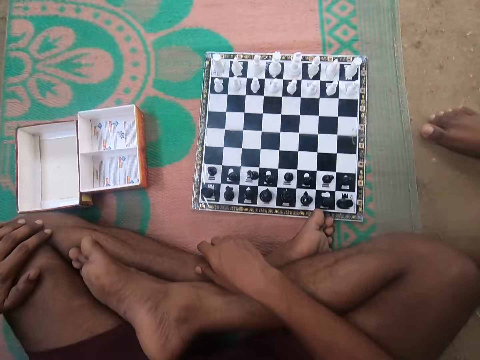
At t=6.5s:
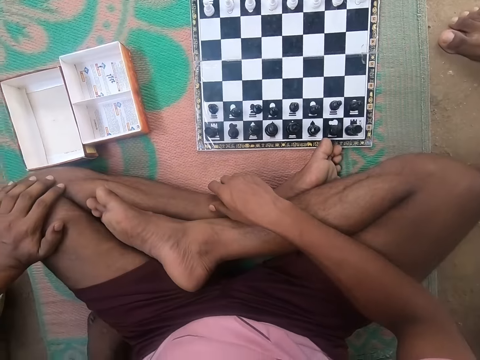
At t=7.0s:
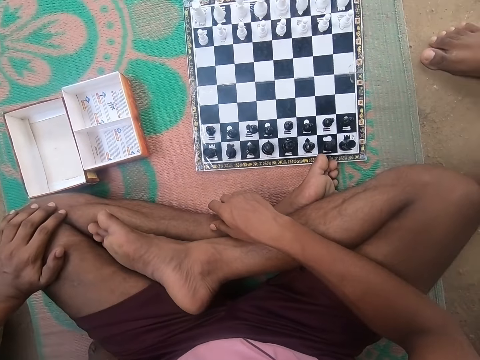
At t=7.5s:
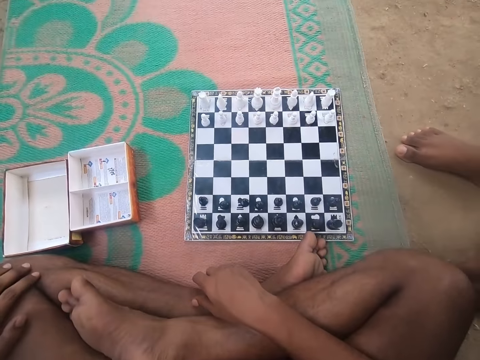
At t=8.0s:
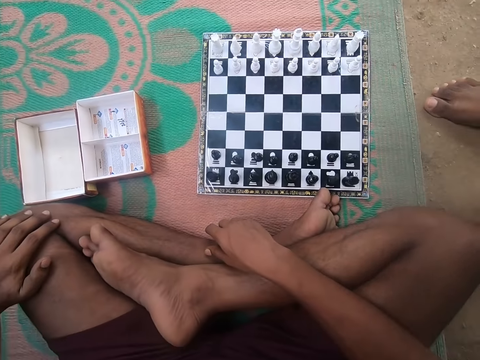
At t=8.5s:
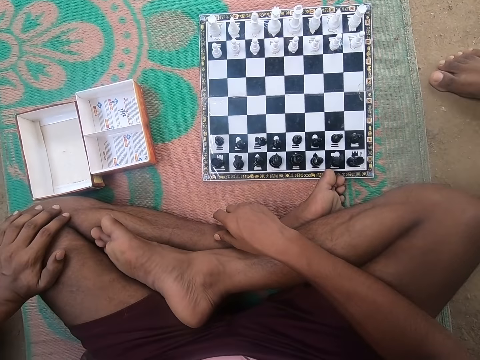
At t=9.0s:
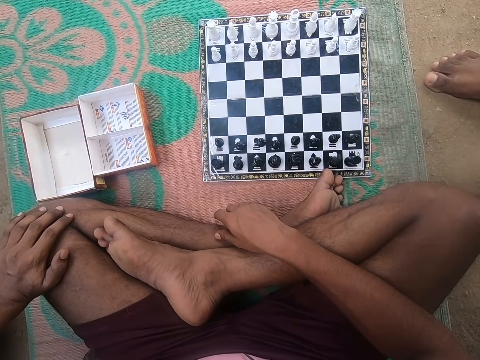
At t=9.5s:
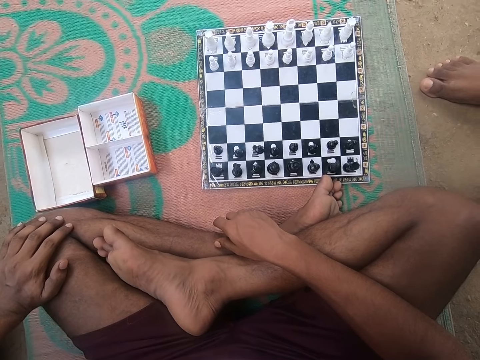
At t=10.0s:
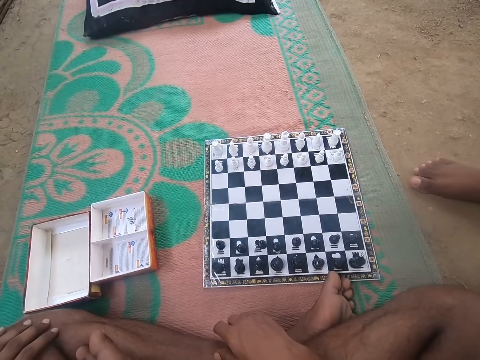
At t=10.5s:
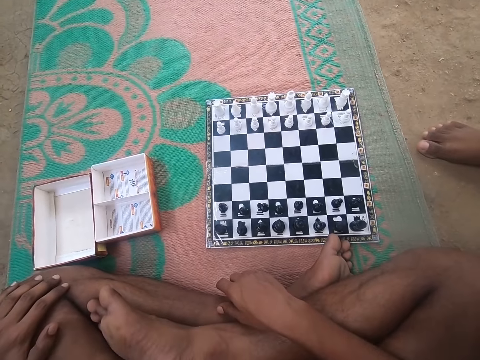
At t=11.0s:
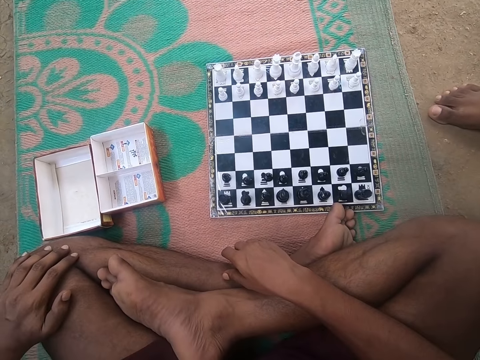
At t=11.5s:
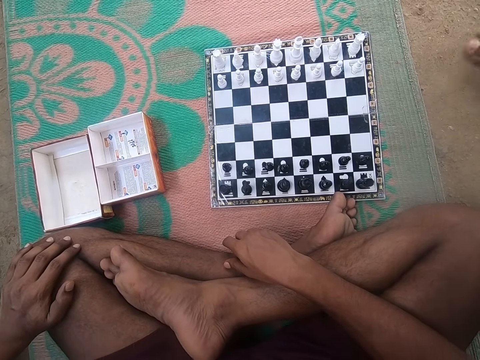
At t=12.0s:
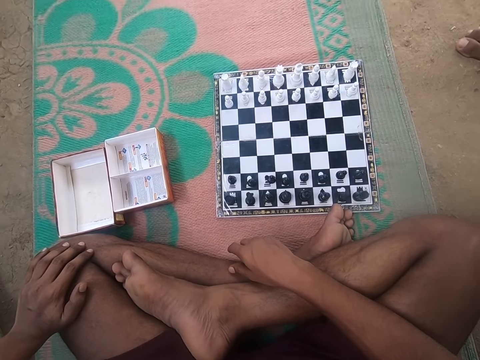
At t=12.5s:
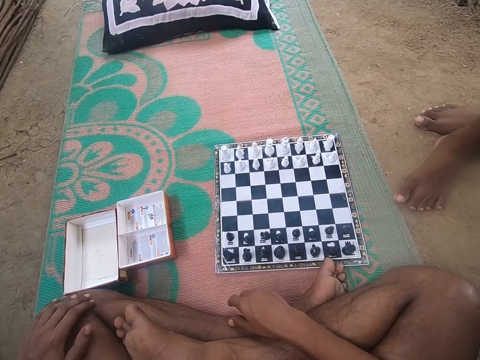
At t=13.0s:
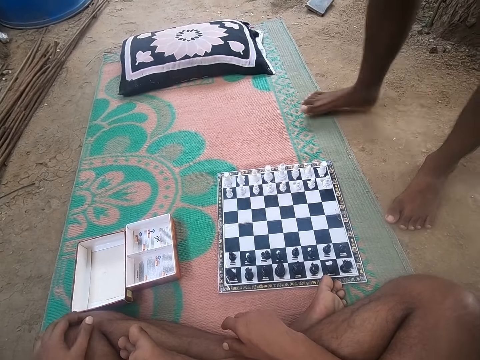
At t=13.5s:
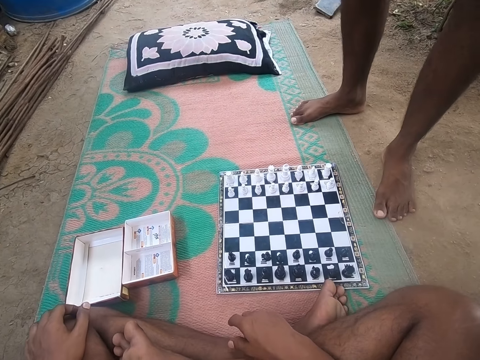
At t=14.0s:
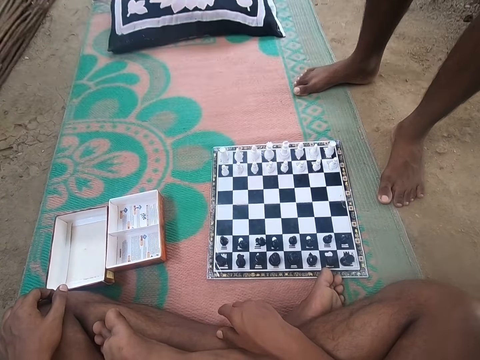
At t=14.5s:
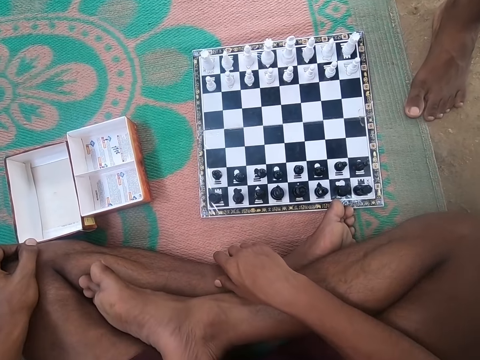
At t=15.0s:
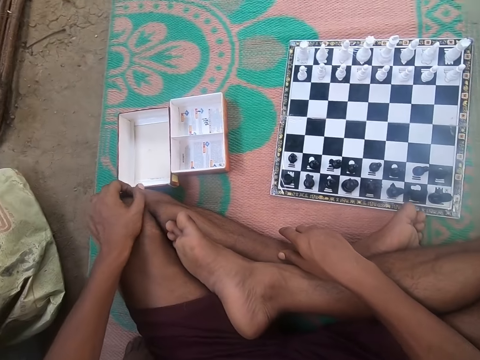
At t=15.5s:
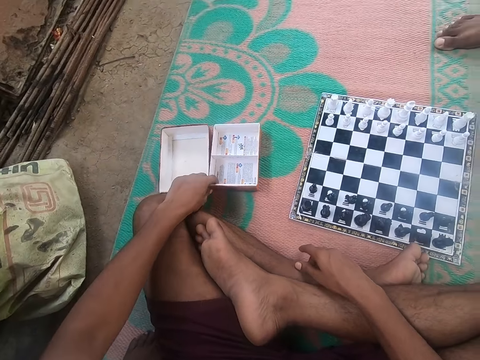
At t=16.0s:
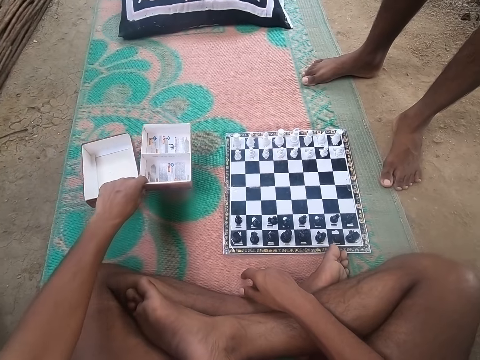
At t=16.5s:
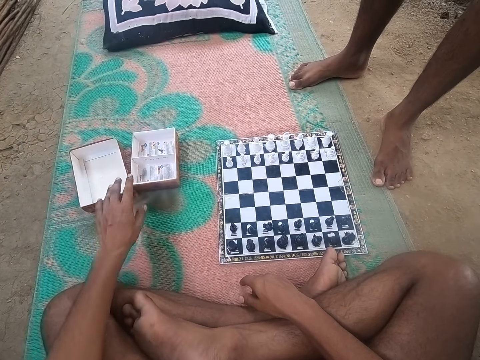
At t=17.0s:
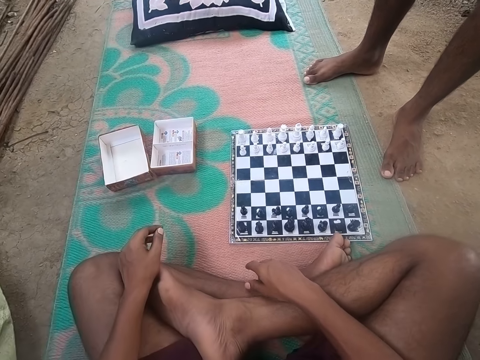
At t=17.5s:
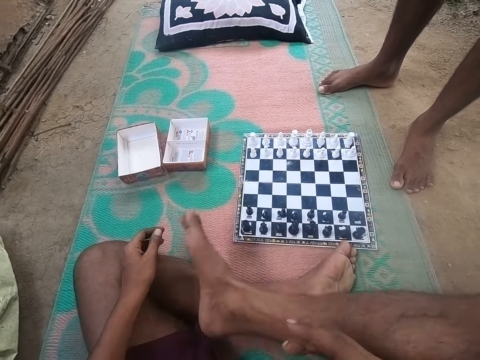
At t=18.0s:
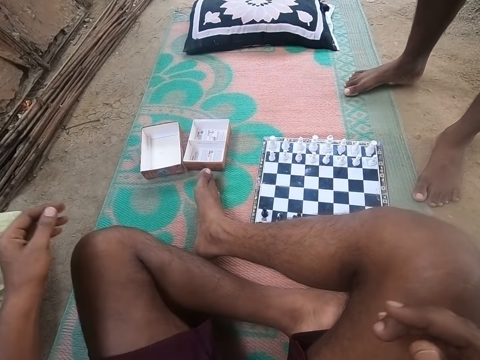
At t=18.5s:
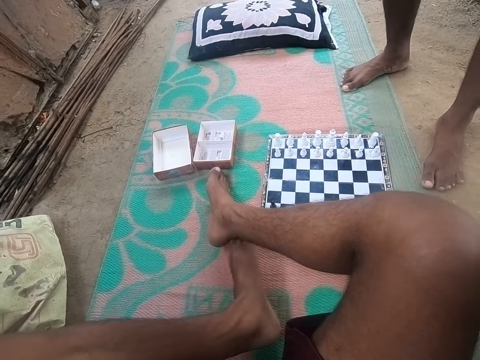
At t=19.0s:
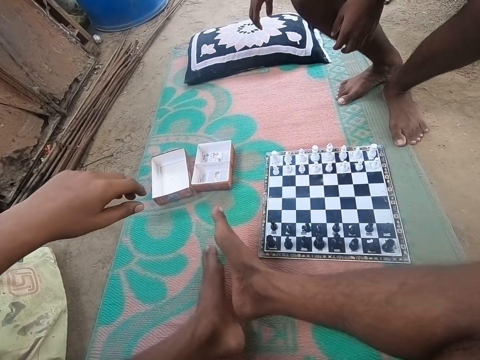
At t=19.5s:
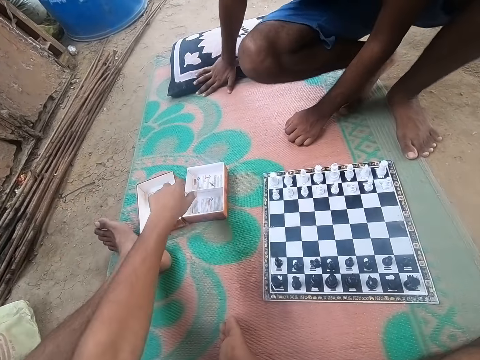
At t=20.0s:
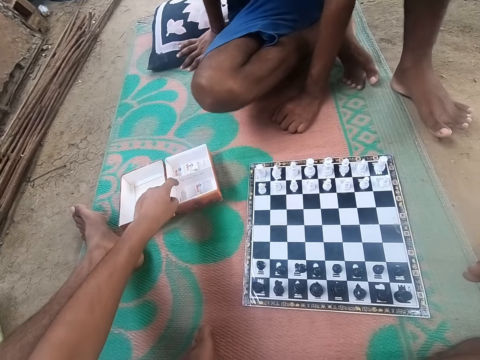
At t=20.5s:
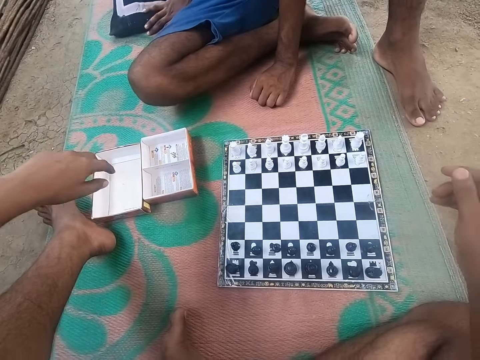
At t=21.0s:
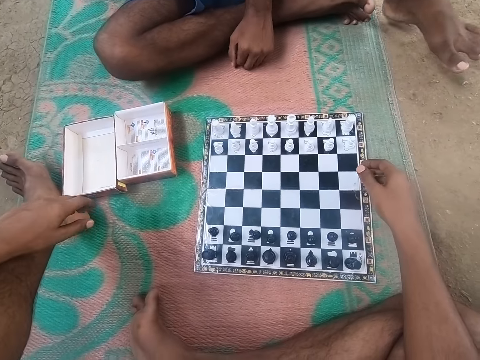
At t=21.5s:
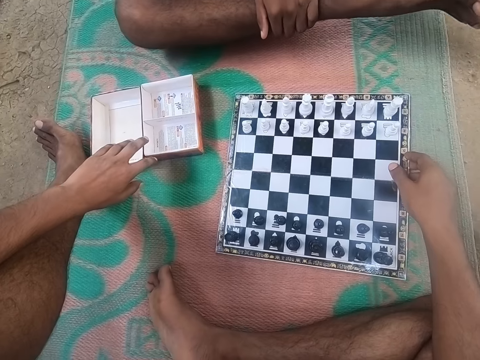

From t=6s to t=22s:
The camera wearer looks around the chess board. He converses with a man. The man walks around the compound. The camera wearer converses with the man. He picks up boxes, moves the boxes, and drops the boxes. He converses with the man. He moves his legs and stretches his legs. The man sits down. The camera wearer moves the boxes.

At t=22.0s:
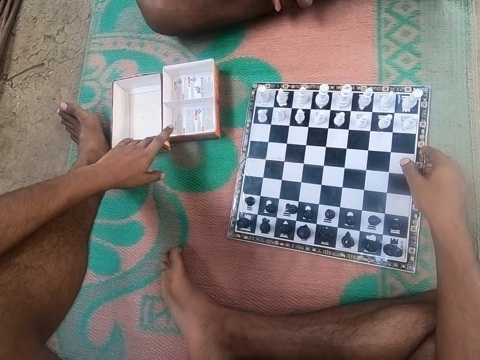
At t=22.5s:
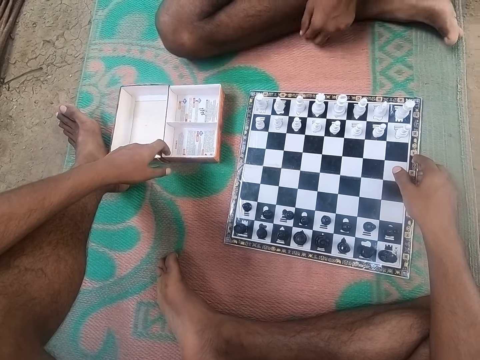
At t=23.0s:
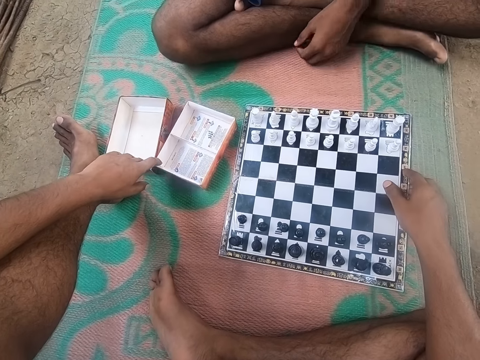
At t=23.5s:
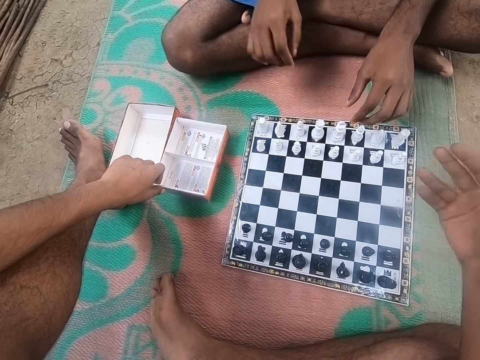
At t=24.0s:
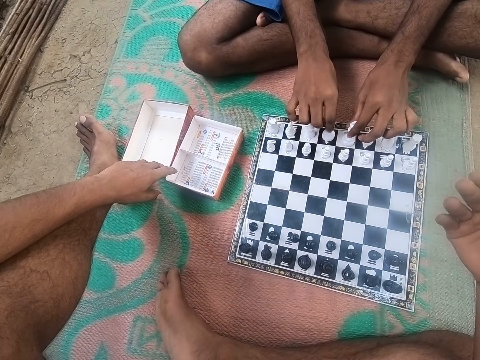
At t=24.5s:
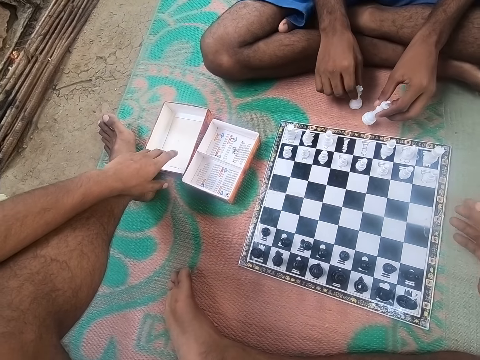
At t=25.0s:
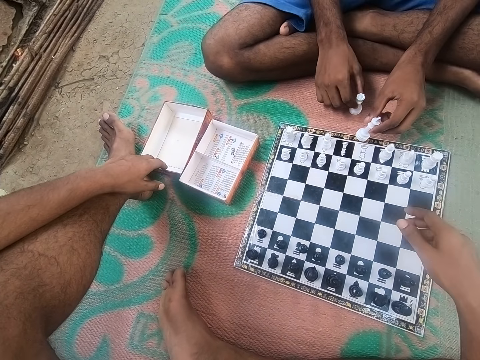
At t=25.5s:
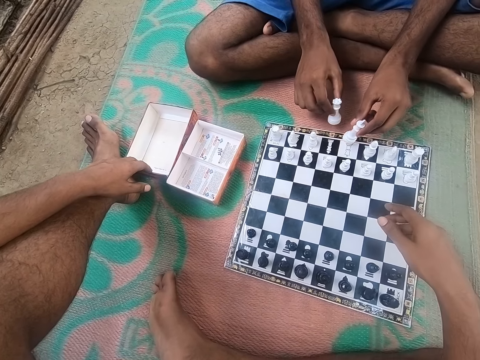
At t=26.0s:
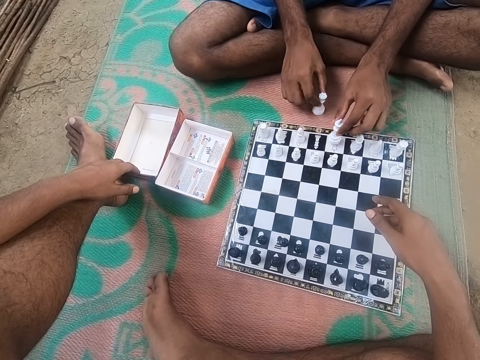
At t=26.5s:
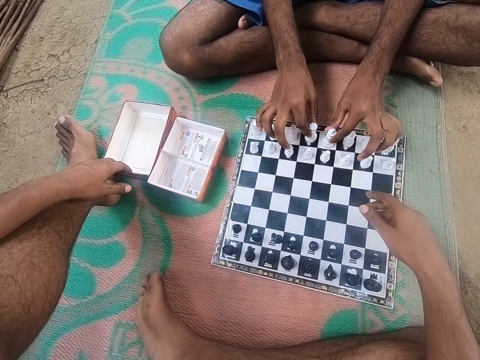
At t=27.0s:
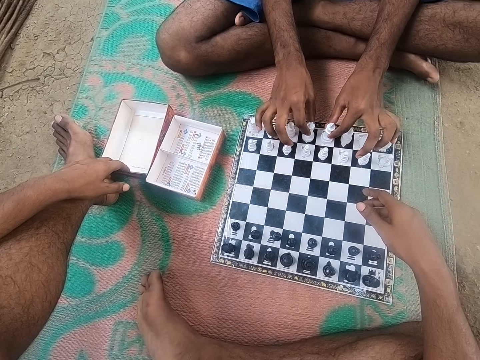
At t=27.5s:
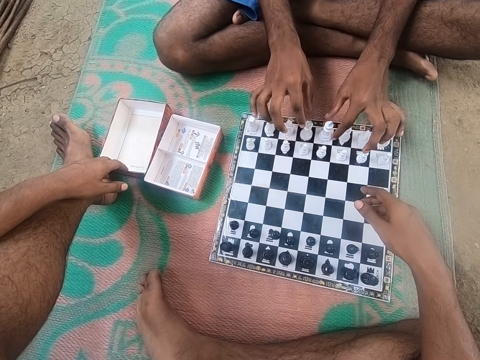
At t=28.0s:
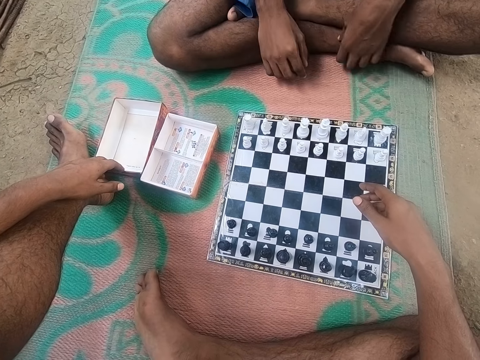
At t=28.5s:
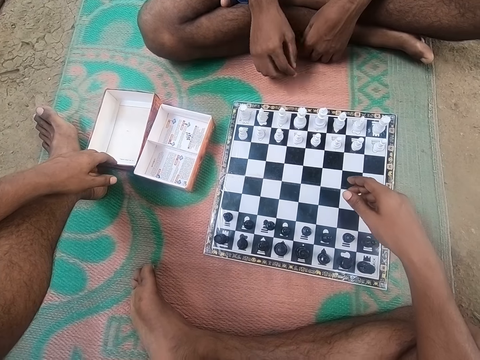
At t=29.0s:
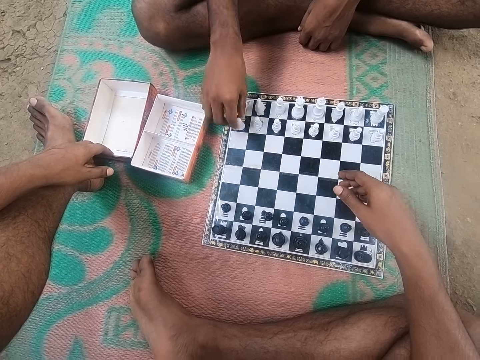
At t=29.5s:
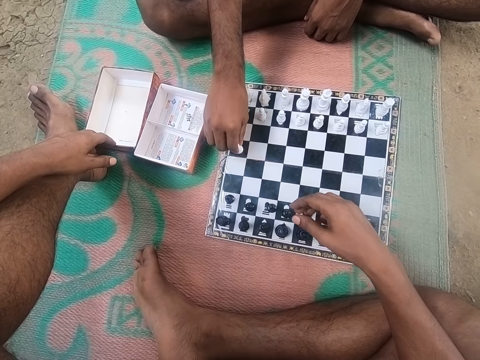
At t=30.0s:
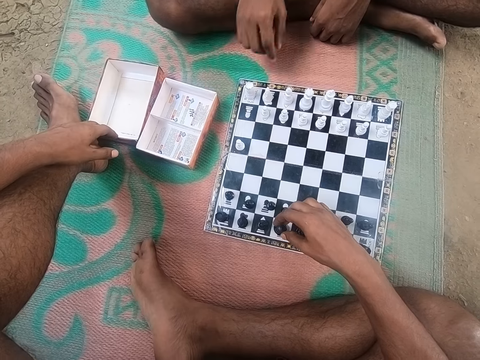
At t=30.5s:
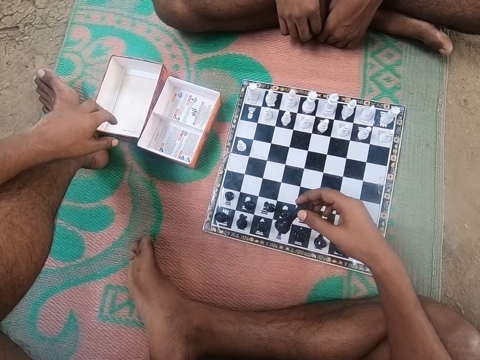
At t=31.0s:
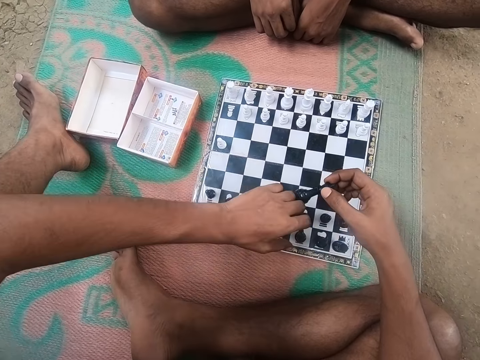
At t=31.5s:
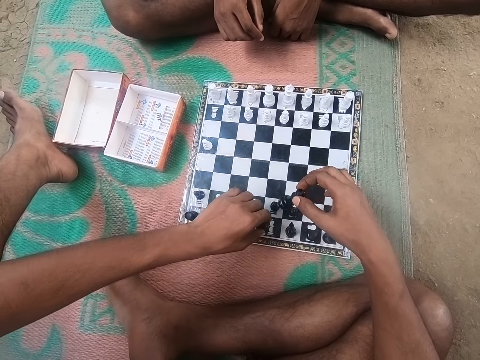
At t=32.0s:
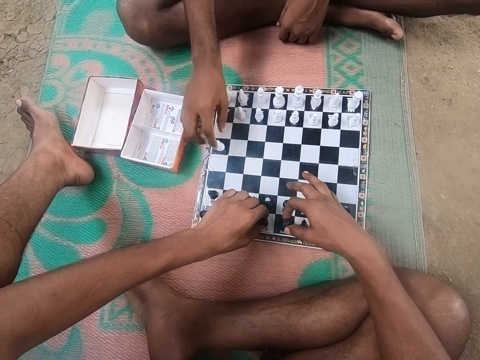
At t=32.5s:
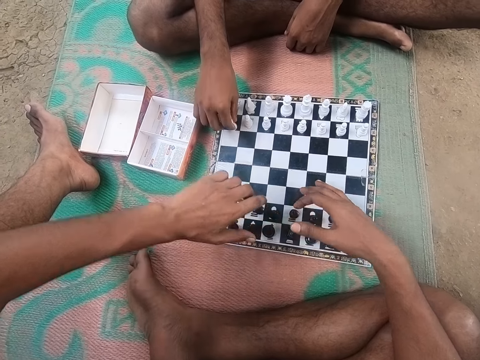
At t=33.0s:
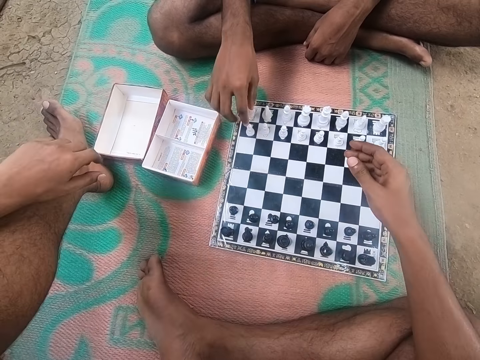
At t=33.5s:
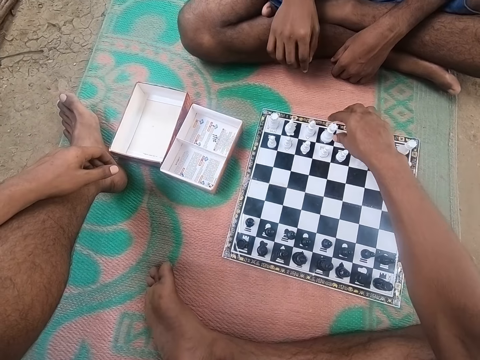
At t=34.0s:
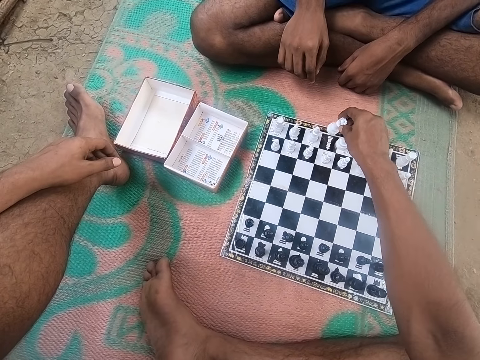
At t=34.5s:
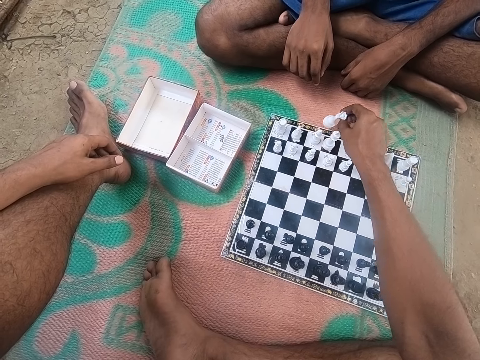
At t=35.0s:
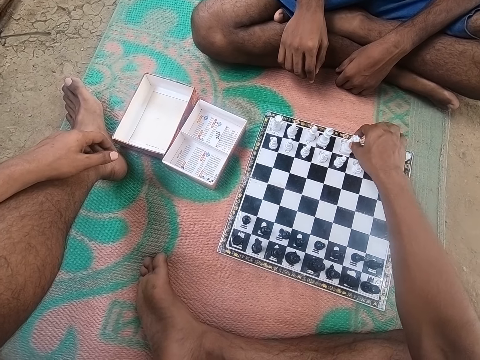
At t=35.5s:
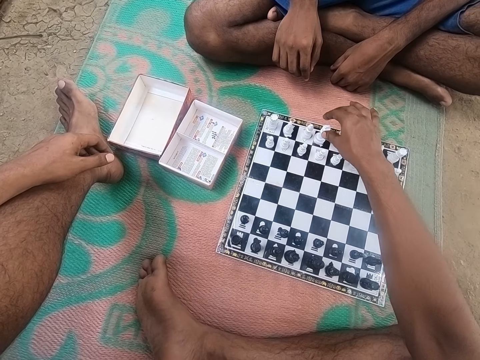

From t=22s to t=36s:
The camera wearer converses with a man. They touch the boxes and move the boxes. They converse with the man. The man plays a chess game. The camera wearer plays chess with the man. They converse with the man and play chess with the man.
